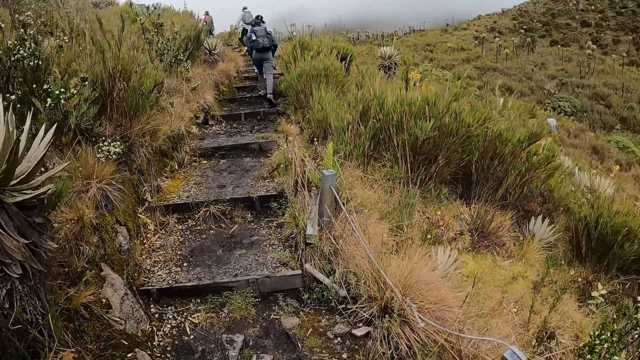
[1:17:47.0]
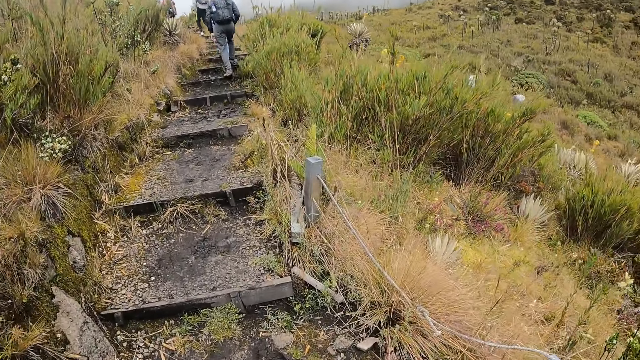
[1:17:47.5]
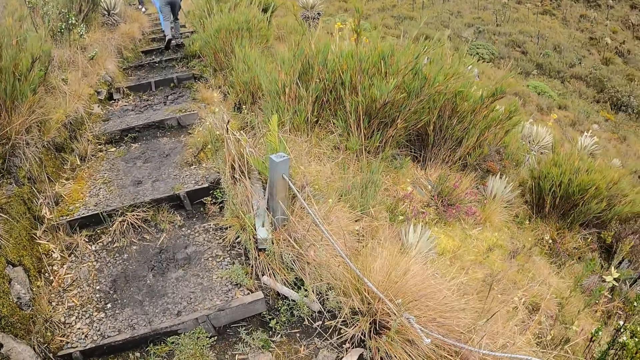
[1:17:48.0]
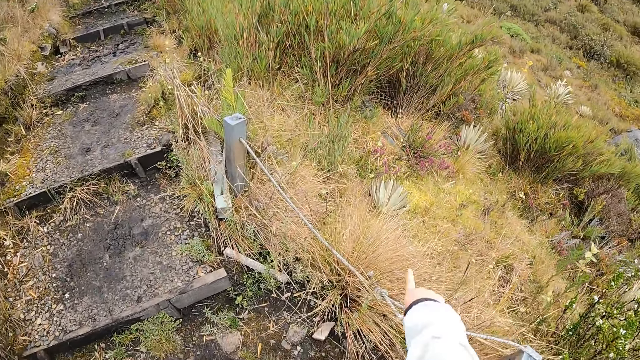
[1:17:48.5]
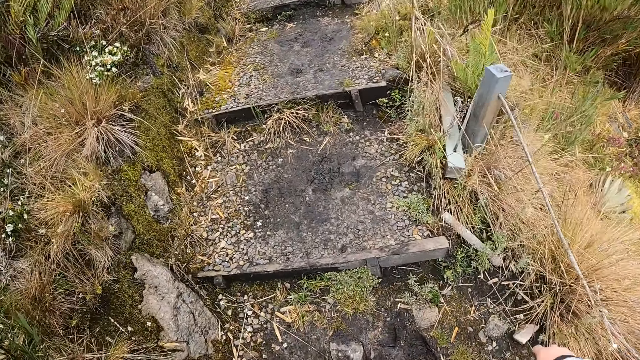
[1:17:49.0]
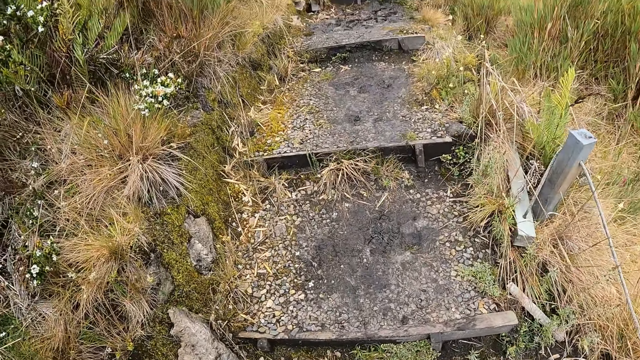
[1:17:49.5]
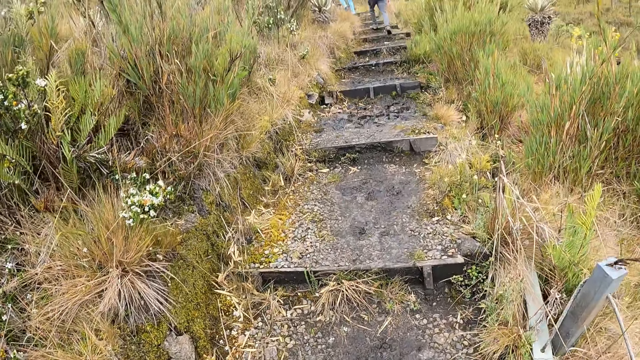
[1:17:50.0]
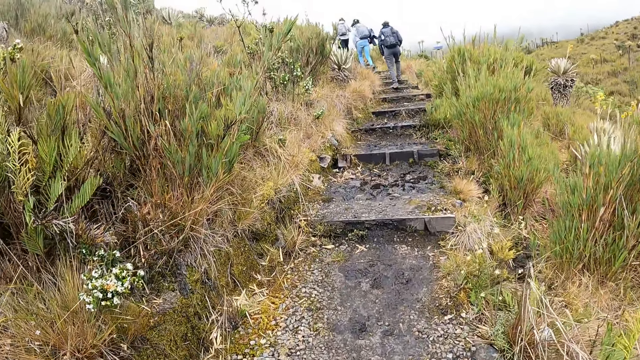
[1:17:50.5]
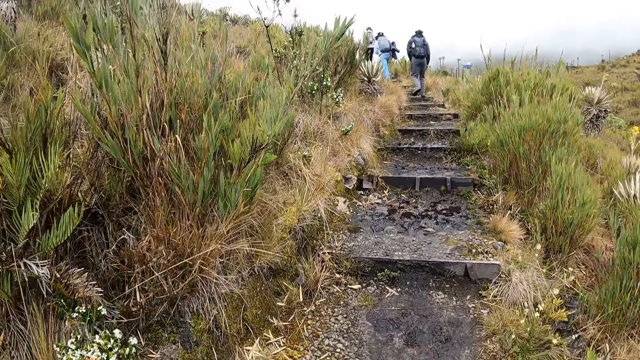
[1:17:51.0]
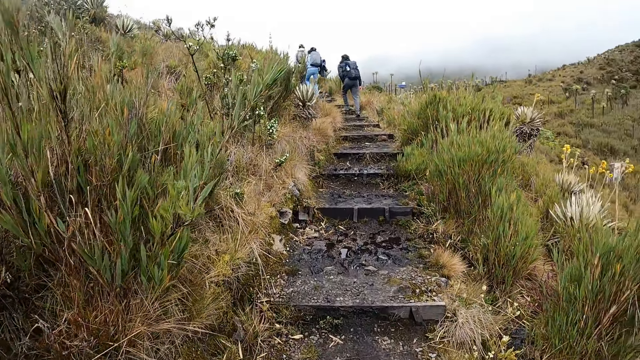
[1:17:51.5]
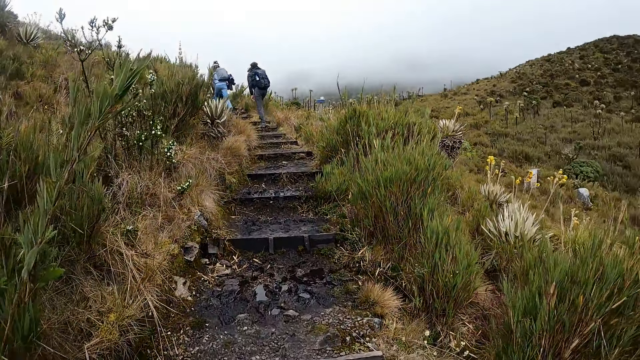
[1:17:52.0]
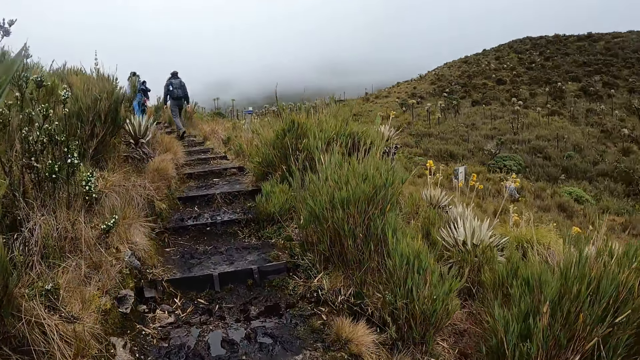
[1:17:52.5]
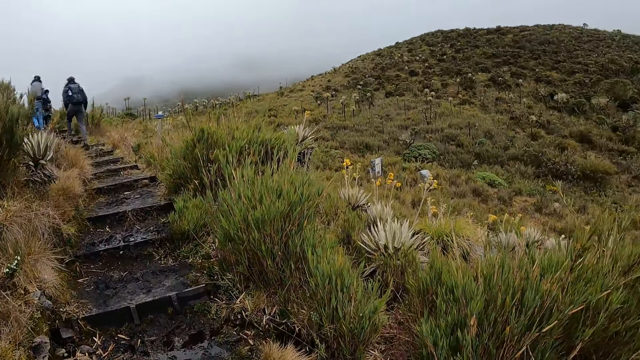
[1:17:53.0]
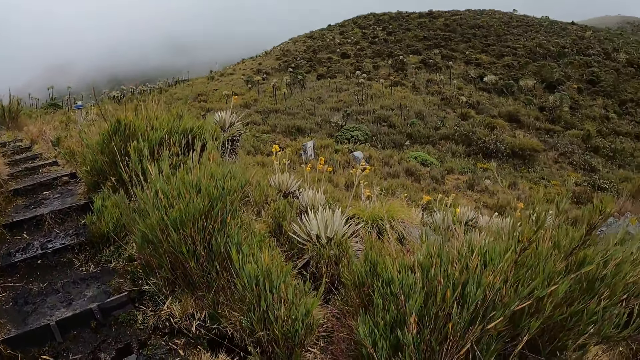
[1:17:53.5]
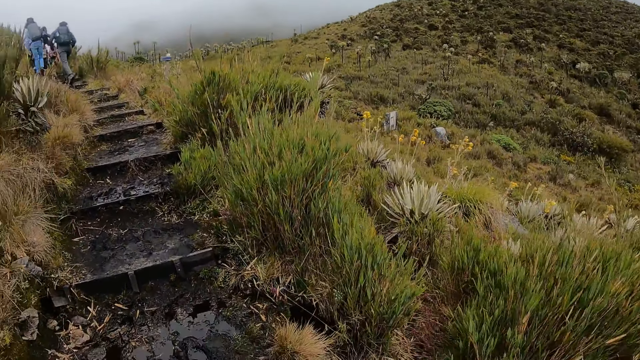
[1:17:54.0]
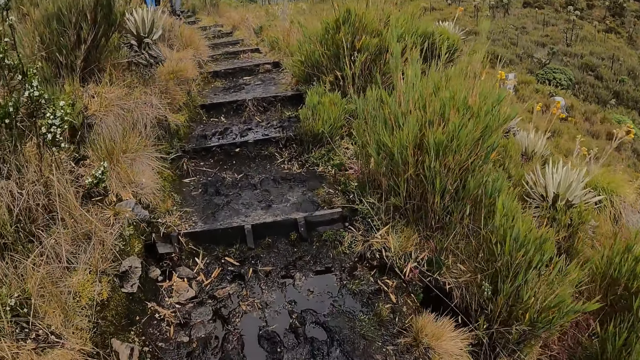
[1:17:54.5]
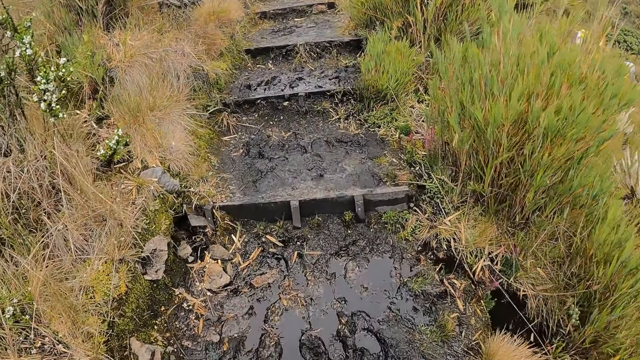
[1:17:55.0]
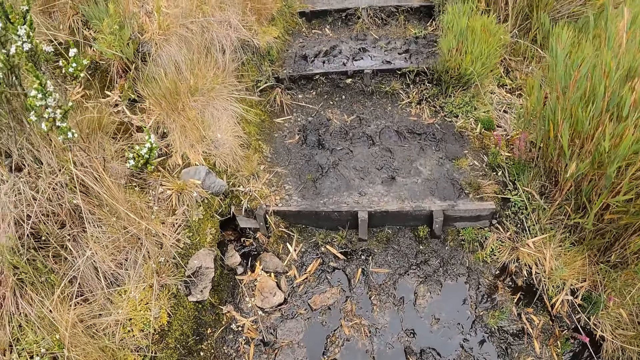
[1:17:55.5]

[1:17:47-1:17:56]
The camera wearer points her right finger to the ground. She climbs the path stairs.

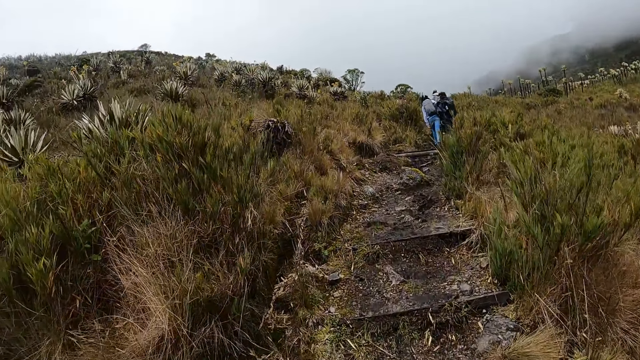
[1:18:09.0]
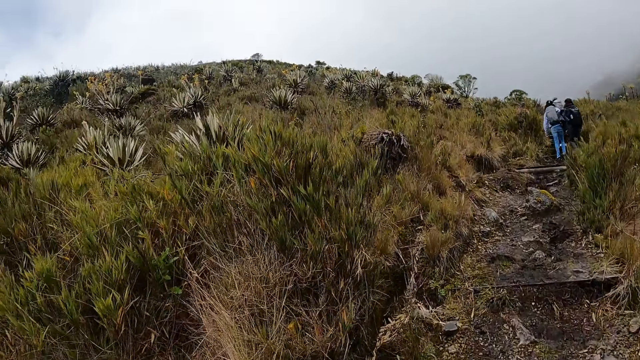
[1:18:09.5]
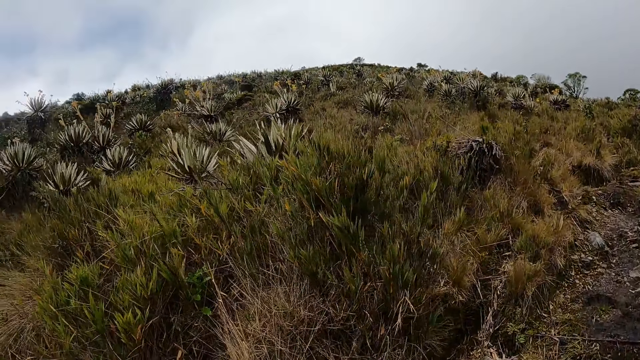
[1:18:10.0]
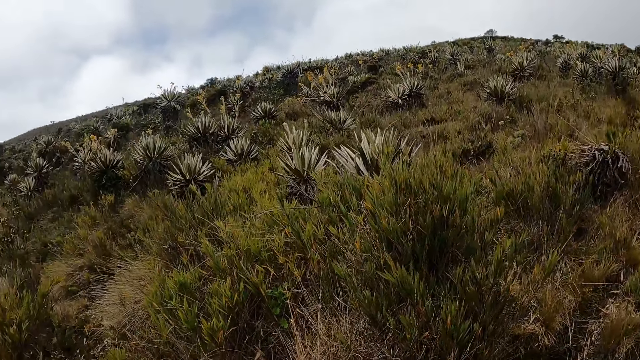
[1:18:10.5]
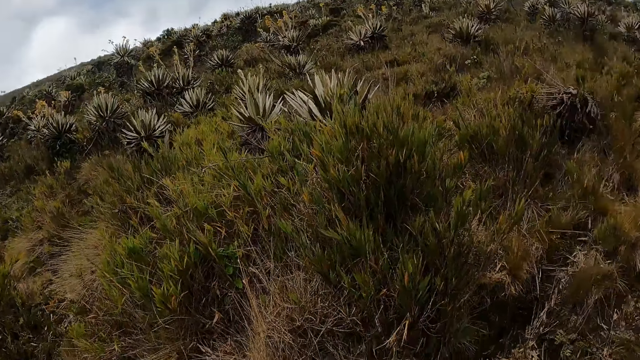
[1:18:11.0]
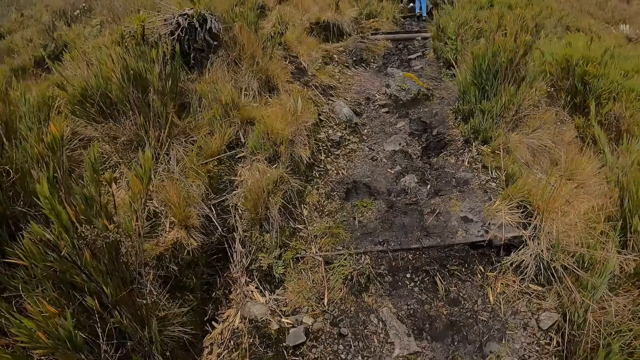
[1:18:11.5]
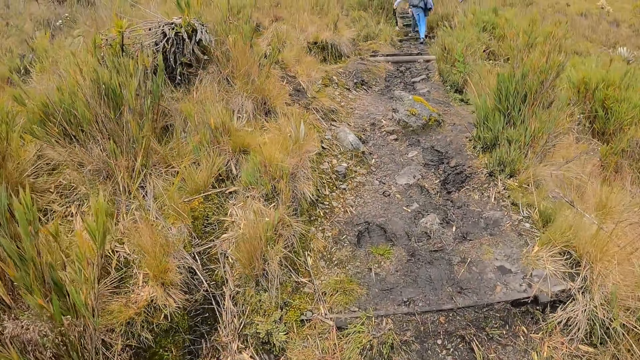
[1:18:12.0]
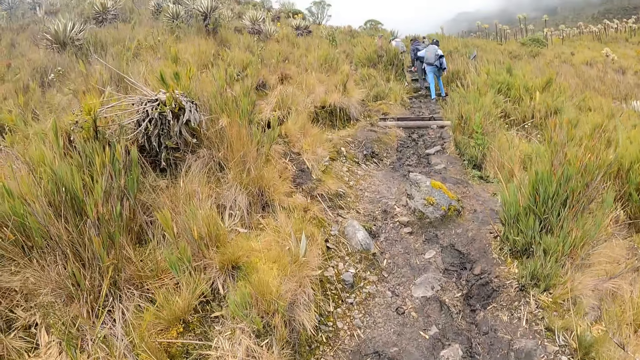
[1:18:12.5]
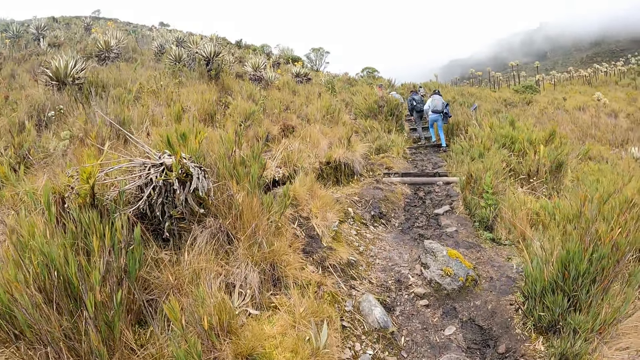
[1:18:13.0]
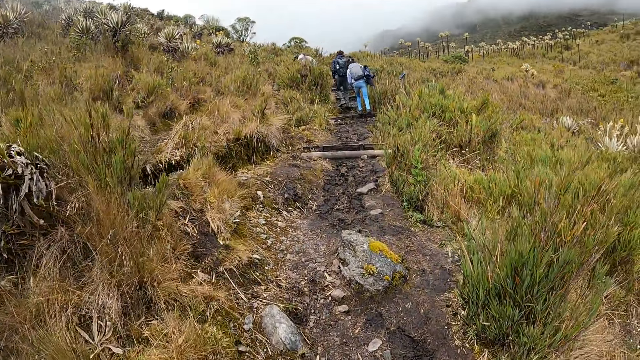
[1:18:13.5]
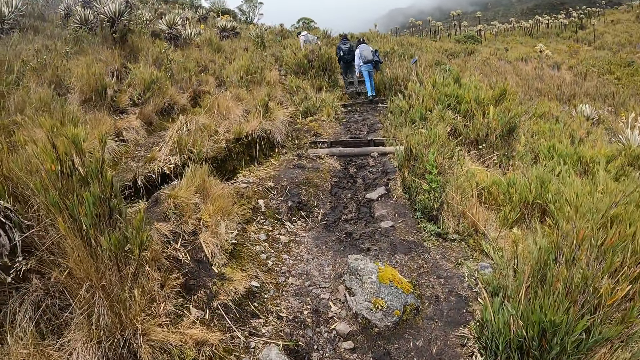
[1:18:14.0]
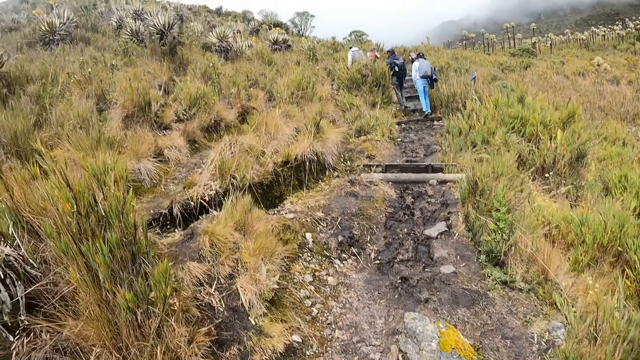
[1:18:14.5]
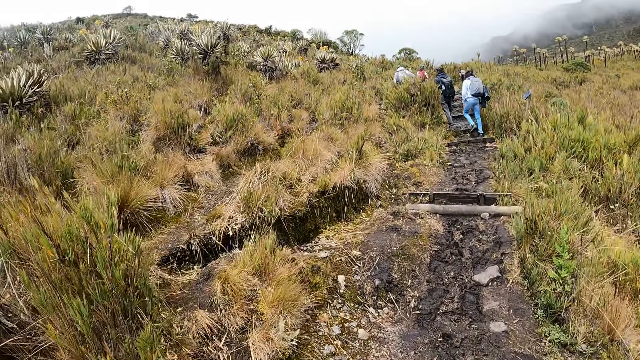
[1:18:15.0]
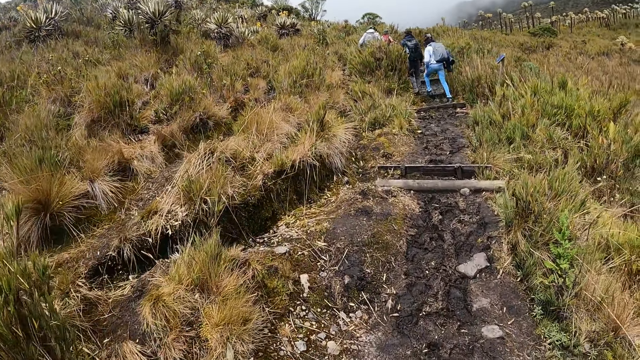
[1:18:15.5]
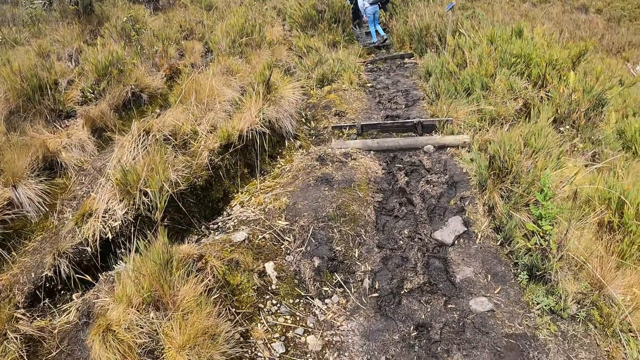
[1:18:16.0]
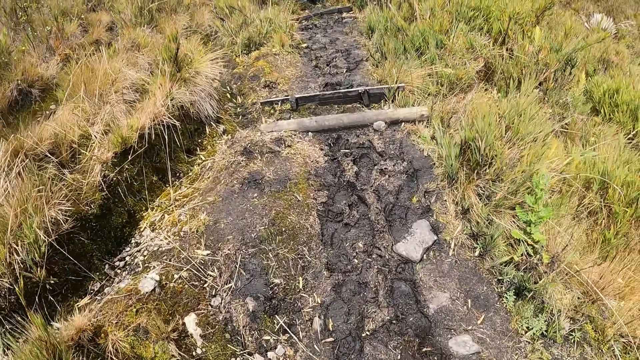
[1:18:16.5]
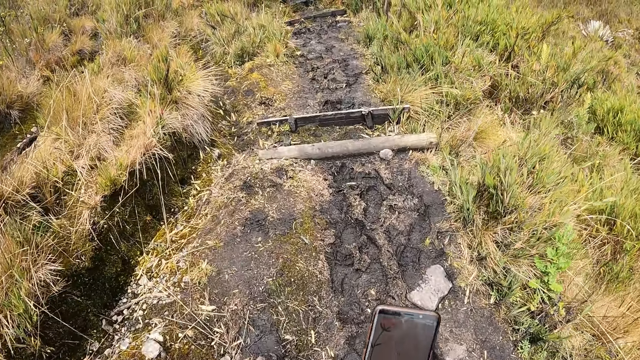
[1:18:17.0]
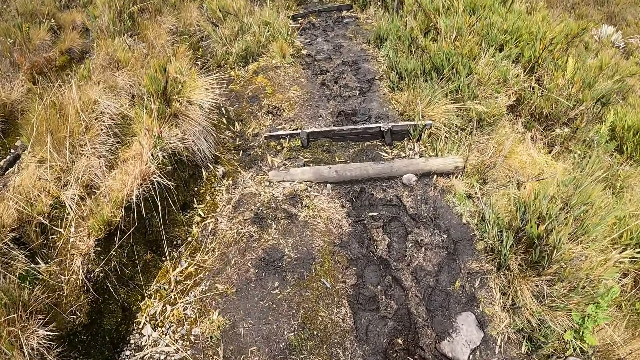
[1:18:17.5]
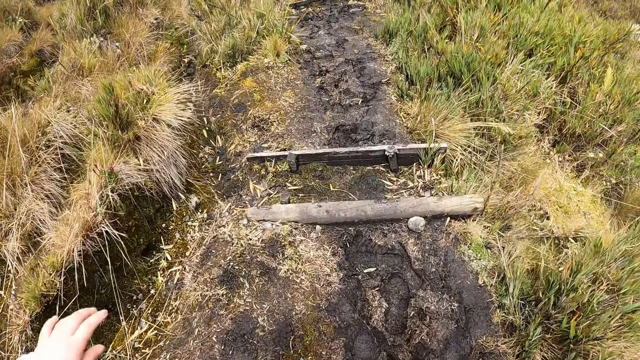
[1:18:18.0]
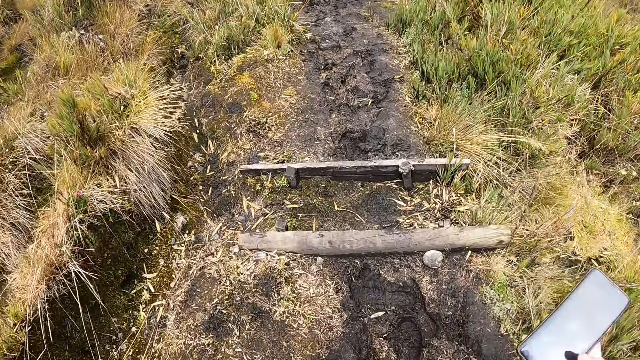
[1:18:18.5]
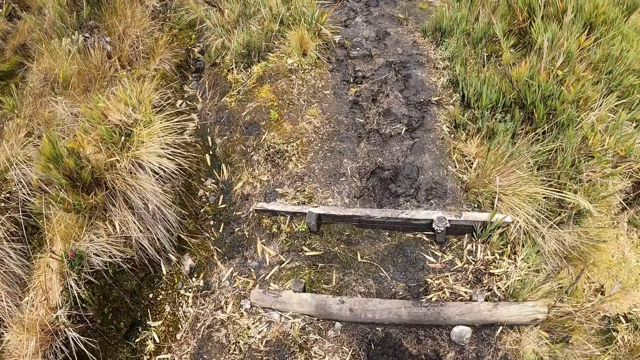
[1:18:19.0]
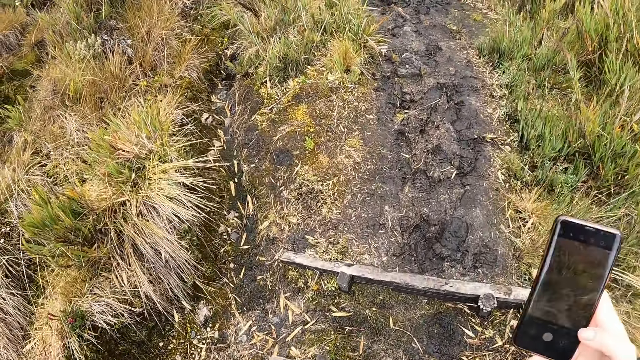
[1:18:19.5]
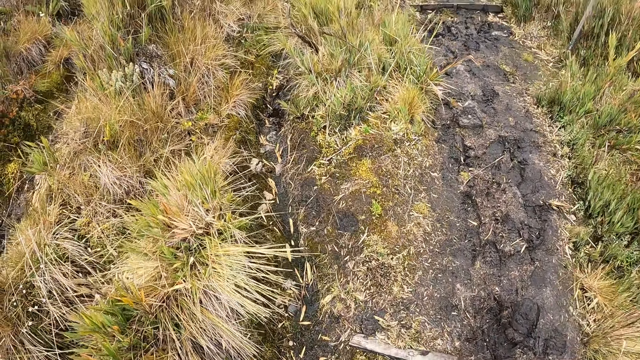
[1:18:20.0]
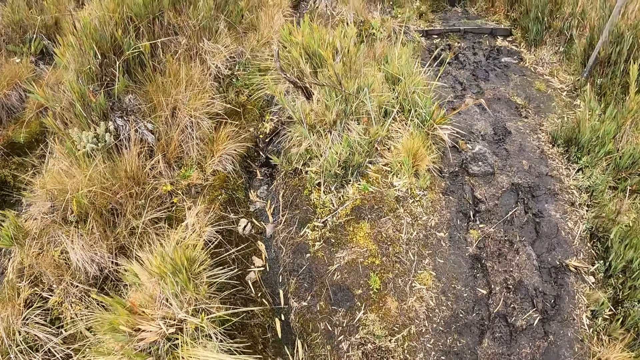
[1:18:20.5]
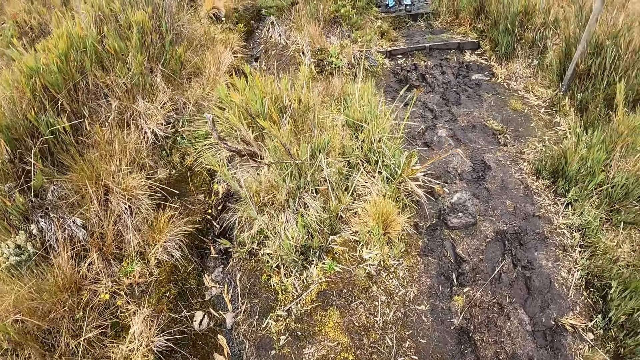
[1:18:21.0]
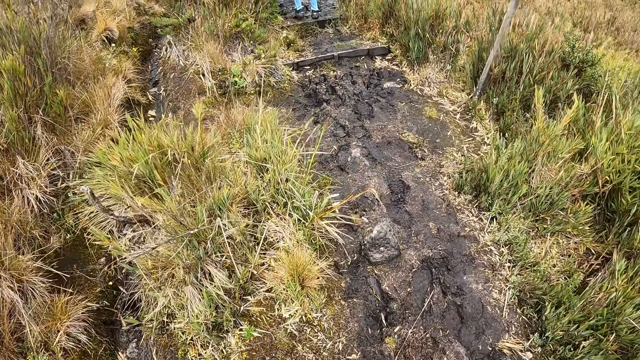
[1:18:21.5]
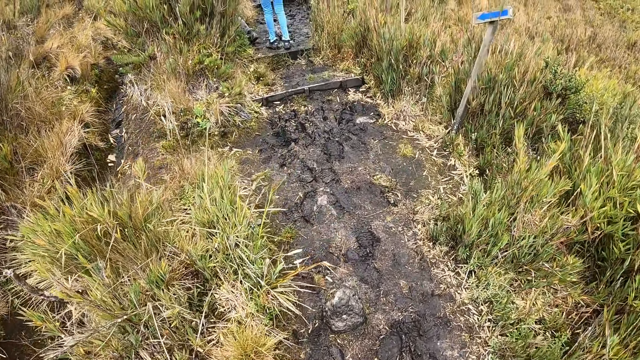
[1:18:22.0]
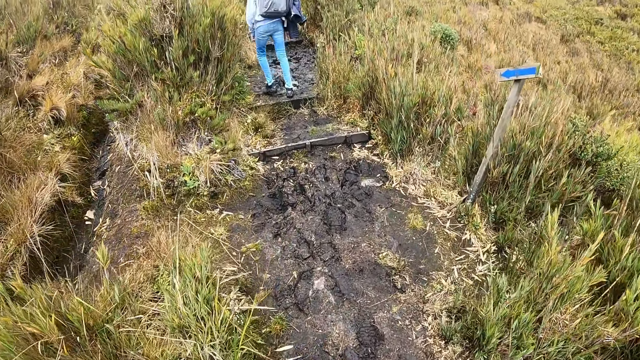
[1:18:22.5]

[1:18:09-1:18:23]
The camera wearer looks around and walks along the path. She raises a phone in her right hand.
